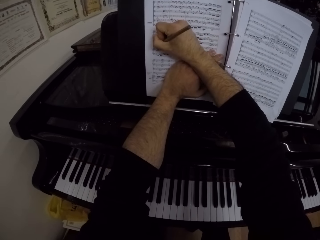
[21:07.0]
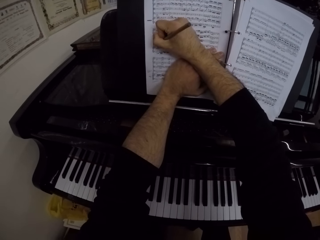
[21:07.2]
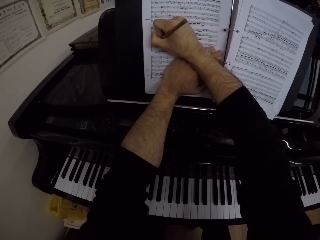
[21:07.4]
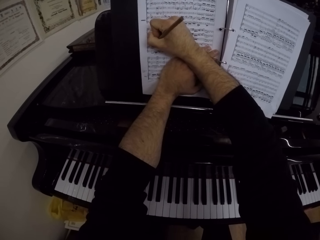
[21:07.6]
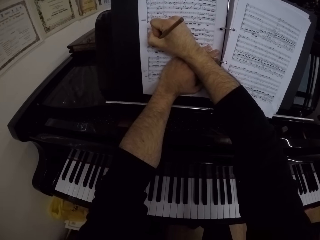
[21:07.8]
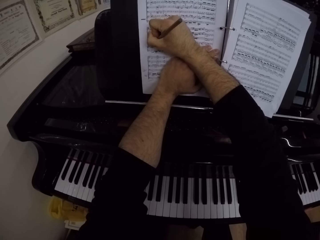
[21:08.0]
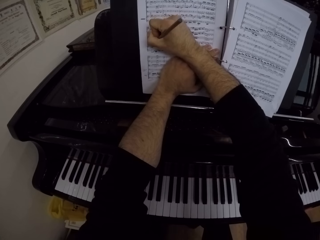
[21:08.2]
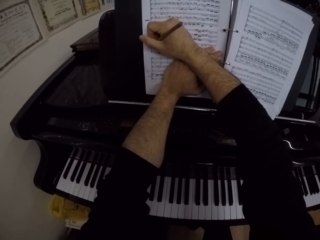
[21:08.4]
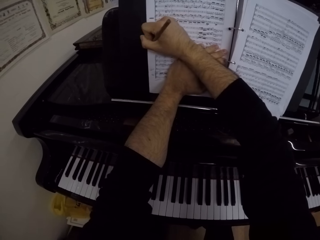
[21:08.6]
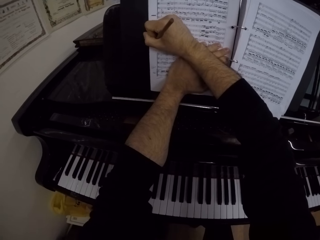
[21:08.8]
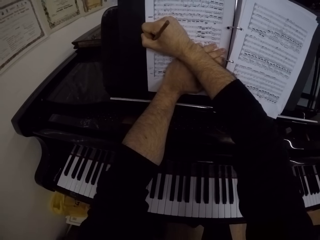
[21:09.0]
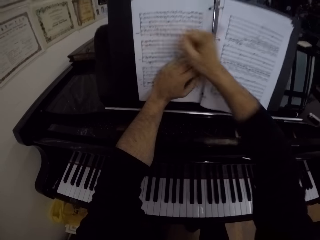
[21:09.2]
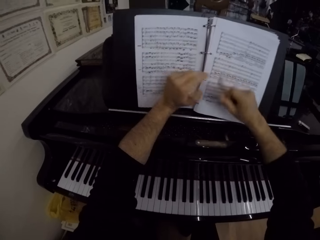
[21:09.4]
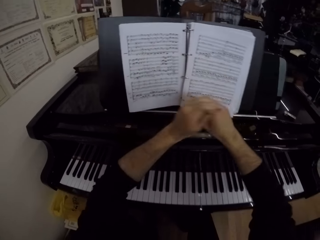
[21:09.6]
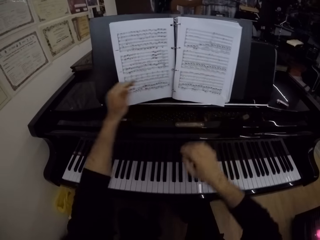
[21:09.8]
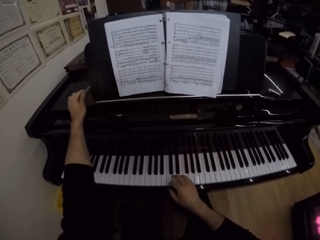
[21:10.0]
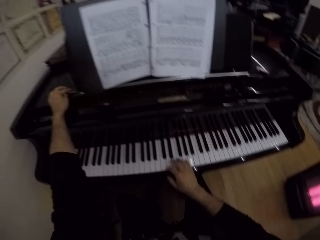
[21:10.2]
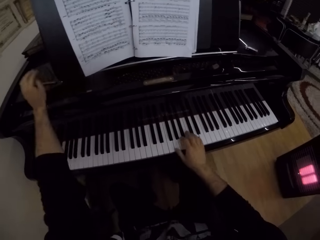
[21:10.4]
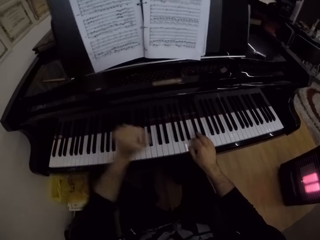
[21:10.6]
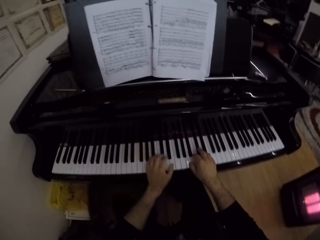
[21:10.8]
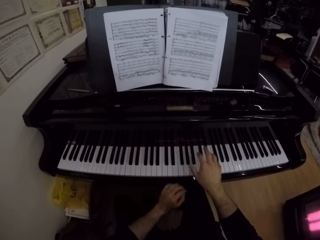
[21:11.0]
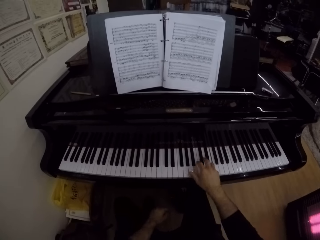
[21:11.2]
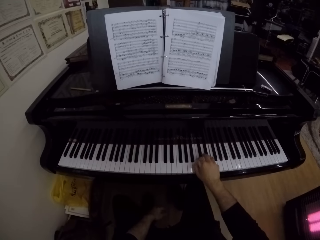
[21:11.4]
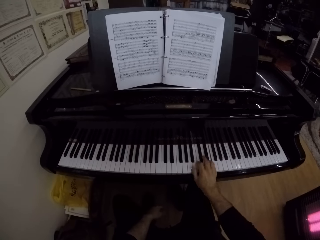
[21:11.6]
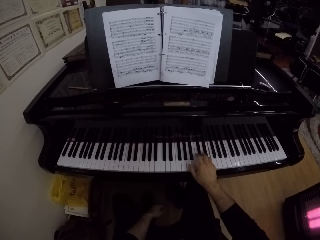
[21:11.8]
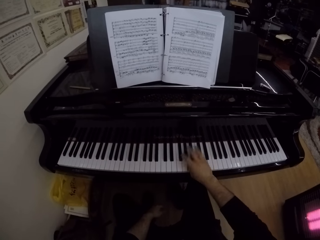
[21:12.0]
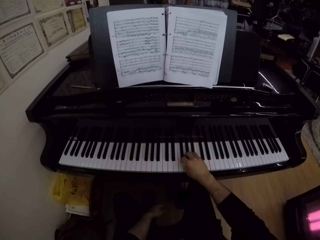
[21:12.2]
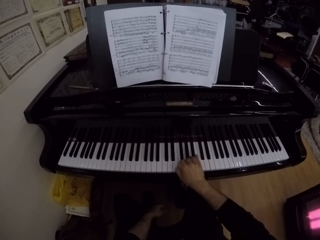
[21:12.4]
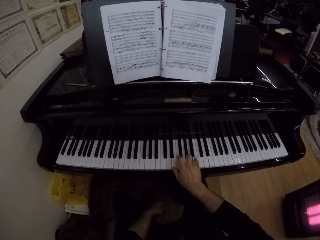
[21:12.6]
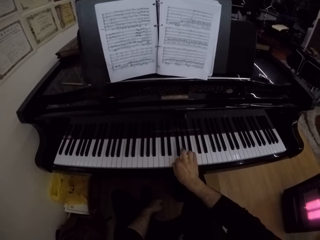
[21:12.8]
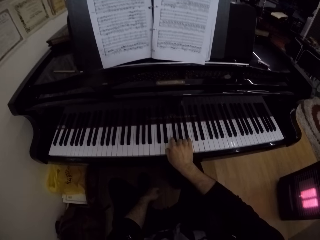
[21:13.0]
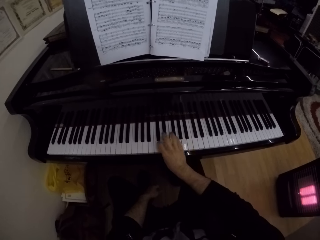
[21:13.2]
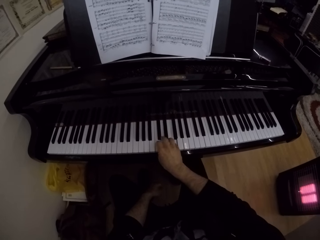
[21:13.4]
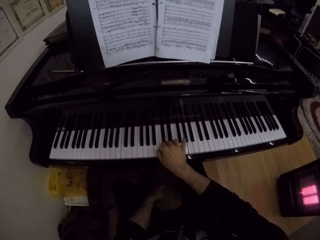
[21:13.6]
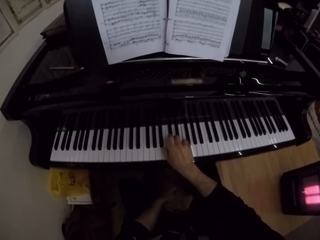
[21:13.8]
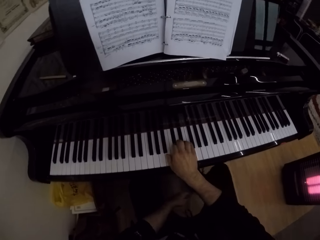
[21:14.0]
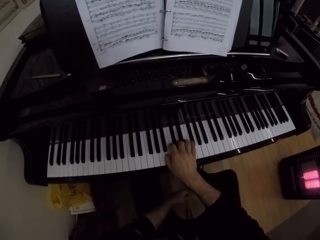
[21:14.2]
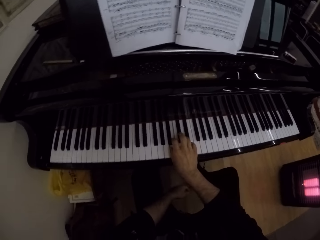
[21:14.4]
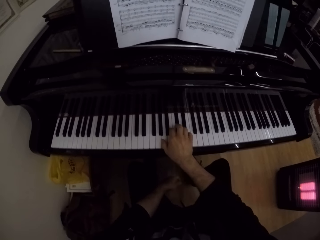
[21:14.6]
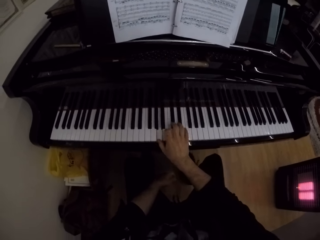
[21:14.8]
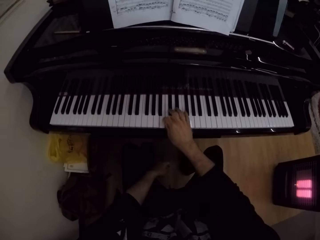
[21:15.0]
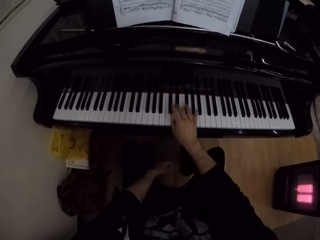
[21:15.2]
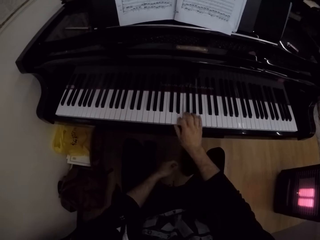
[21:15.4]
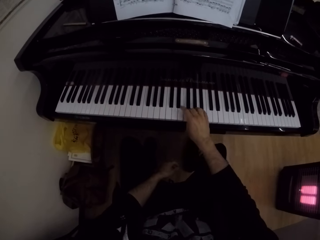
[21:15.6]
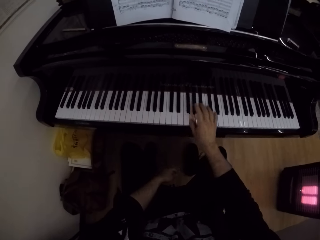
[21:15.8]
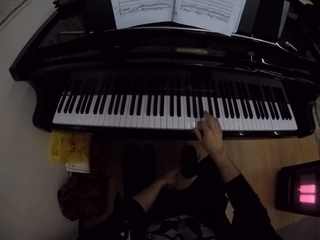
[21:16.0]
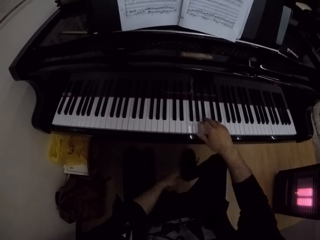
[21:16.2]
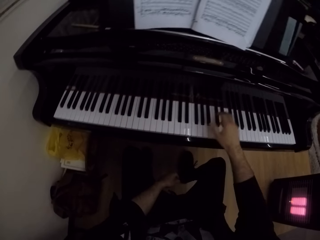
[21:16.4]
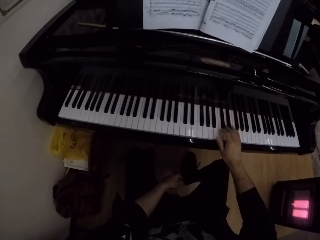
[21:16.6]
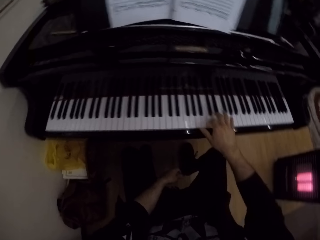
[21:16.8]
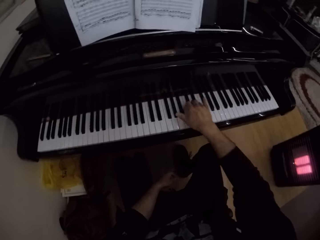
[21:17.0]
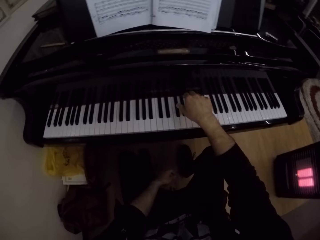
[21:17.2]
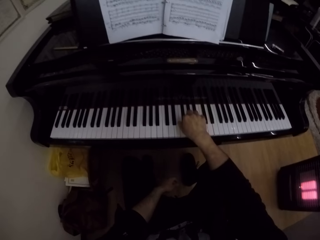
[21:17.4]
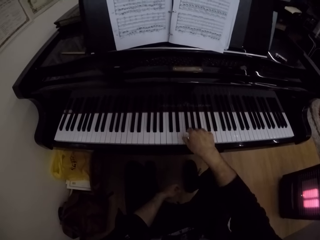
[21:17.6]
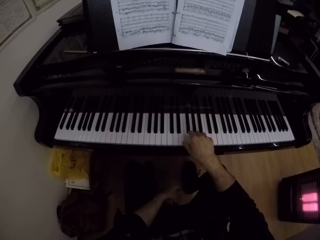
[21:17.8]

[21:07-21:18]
The camera wearer passes the pencil to his left hand with his right hand. He drops the pencil on the piano with his left hand. He plays the piano with his right hand.

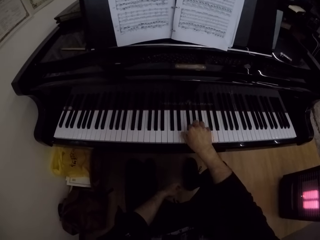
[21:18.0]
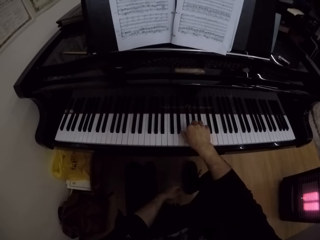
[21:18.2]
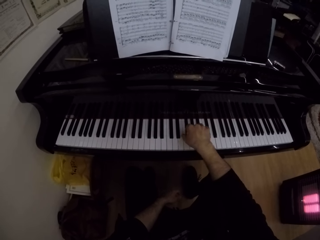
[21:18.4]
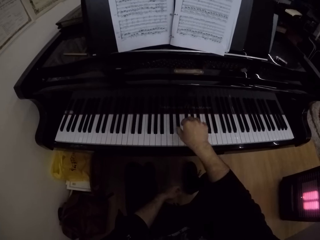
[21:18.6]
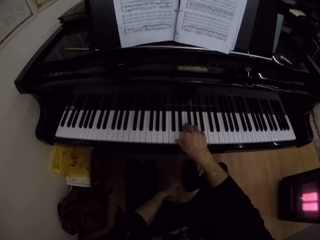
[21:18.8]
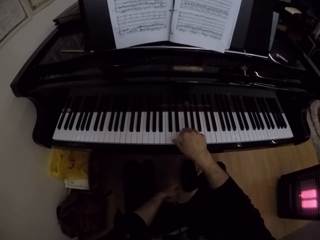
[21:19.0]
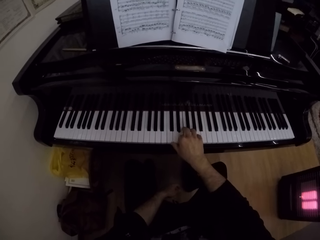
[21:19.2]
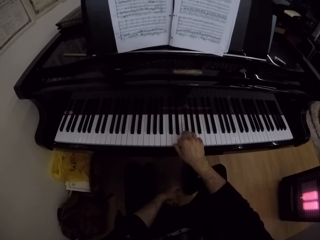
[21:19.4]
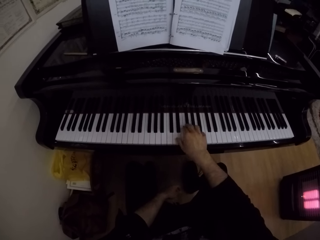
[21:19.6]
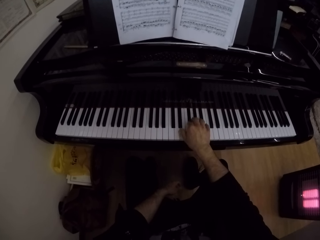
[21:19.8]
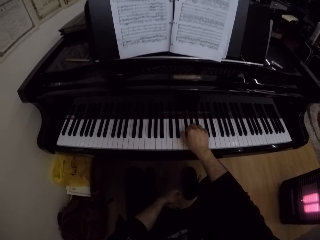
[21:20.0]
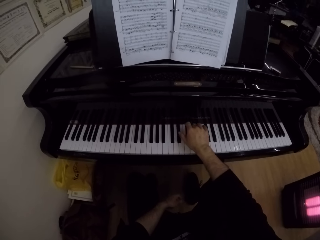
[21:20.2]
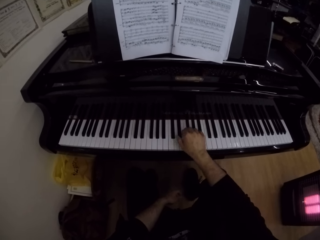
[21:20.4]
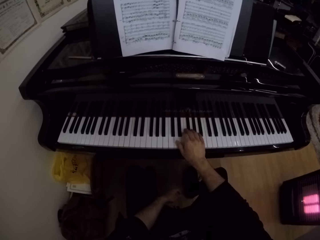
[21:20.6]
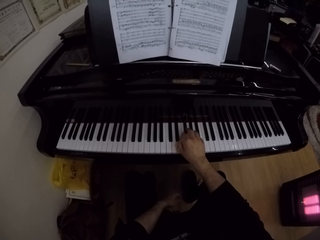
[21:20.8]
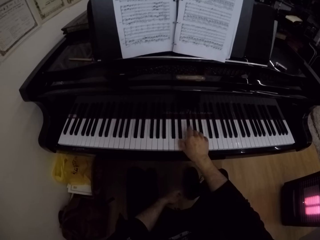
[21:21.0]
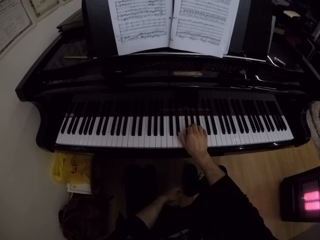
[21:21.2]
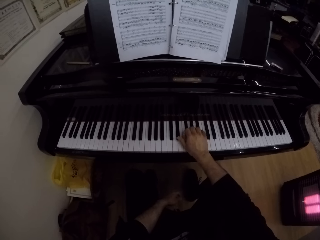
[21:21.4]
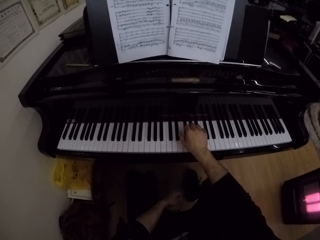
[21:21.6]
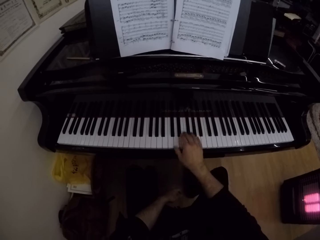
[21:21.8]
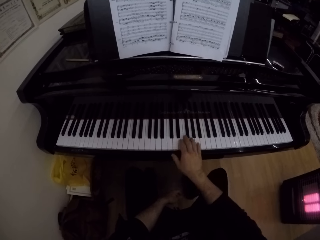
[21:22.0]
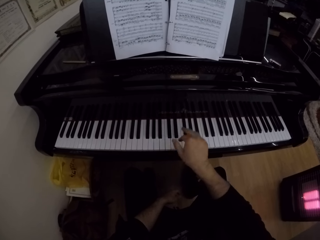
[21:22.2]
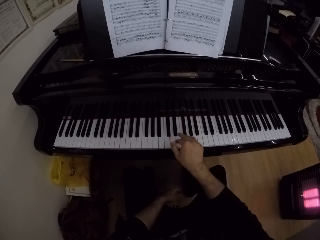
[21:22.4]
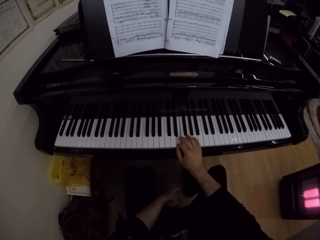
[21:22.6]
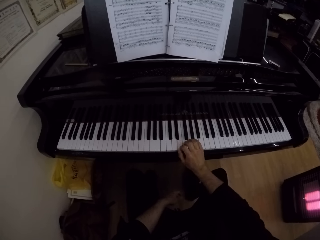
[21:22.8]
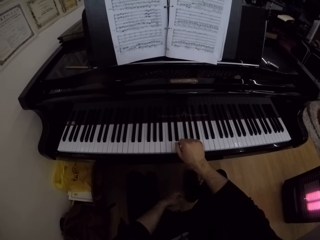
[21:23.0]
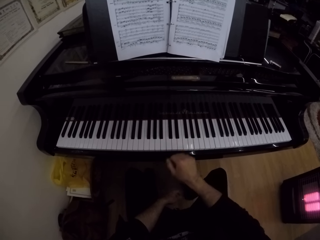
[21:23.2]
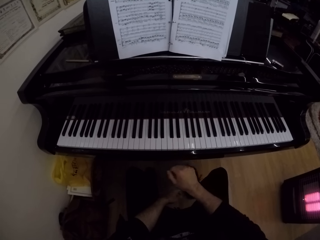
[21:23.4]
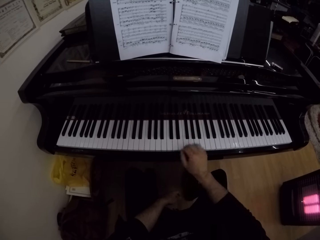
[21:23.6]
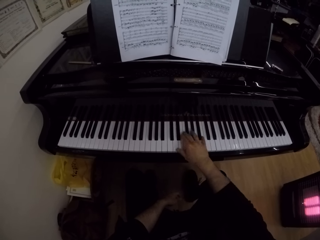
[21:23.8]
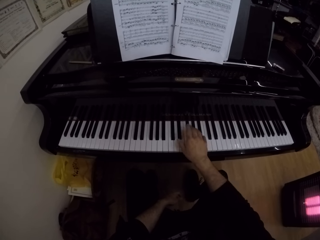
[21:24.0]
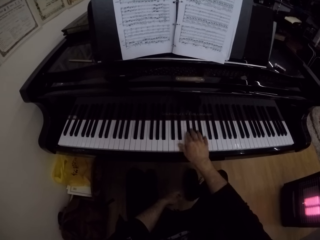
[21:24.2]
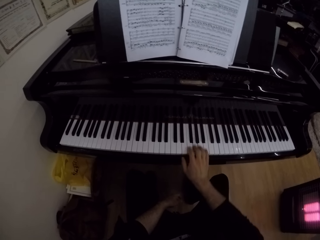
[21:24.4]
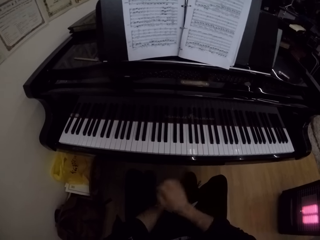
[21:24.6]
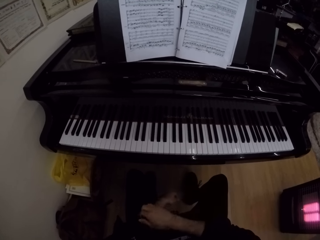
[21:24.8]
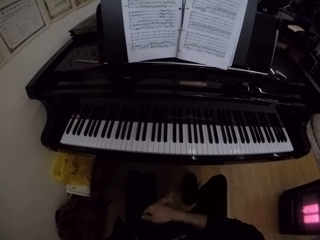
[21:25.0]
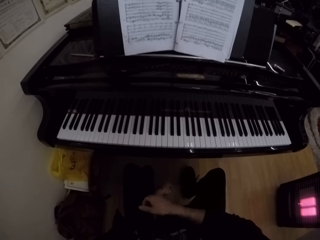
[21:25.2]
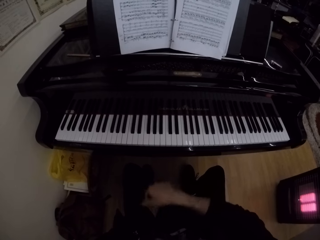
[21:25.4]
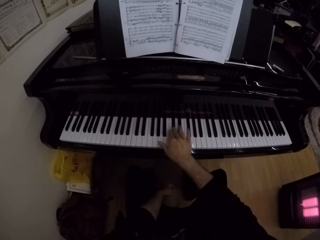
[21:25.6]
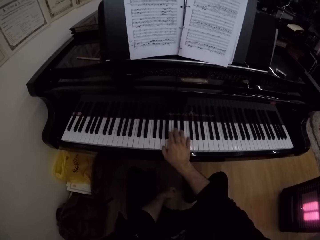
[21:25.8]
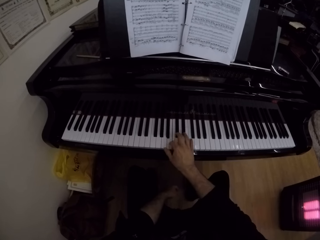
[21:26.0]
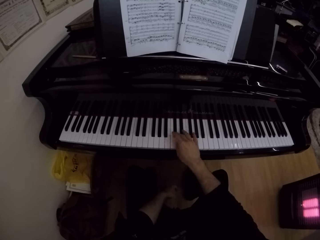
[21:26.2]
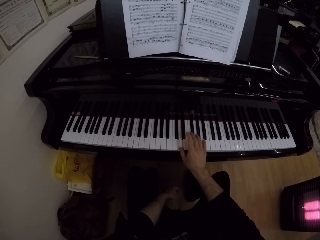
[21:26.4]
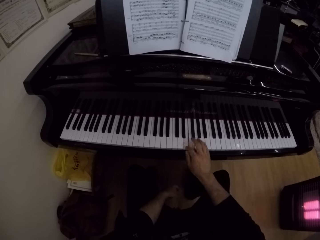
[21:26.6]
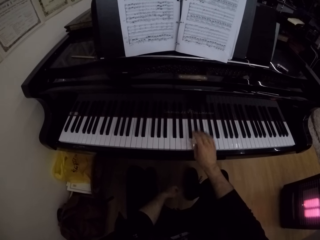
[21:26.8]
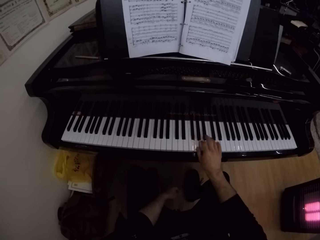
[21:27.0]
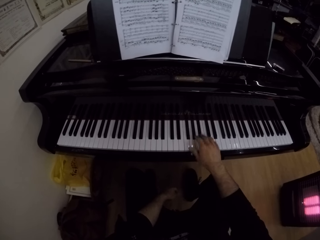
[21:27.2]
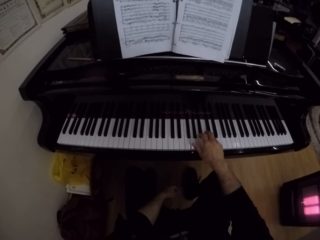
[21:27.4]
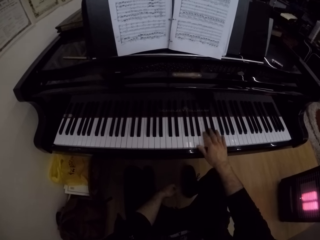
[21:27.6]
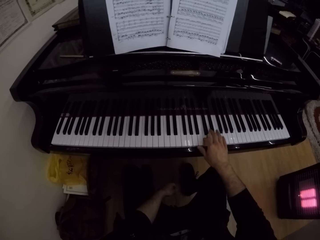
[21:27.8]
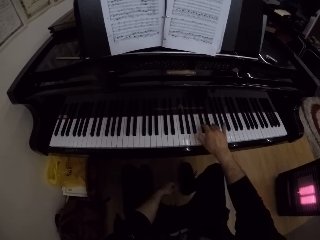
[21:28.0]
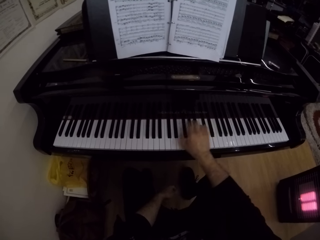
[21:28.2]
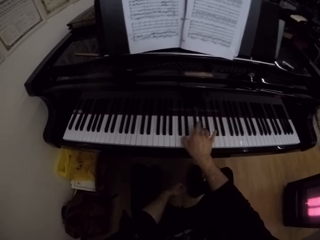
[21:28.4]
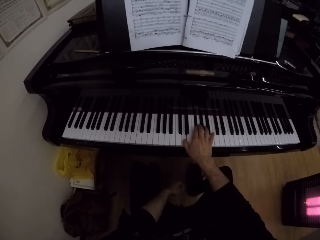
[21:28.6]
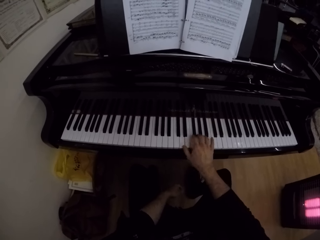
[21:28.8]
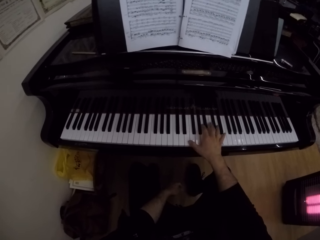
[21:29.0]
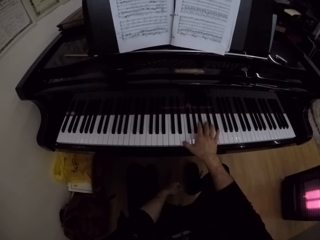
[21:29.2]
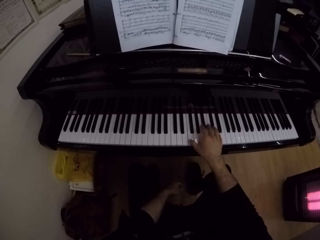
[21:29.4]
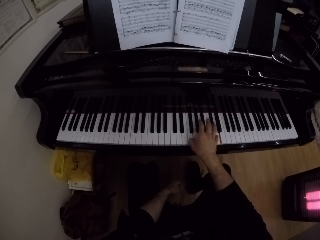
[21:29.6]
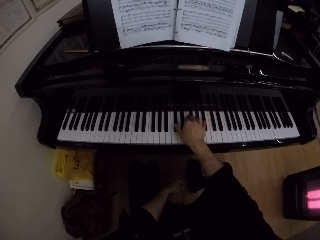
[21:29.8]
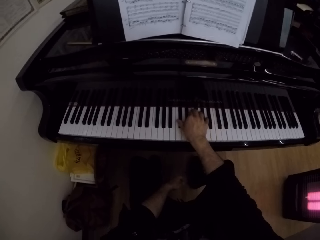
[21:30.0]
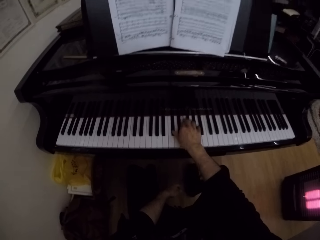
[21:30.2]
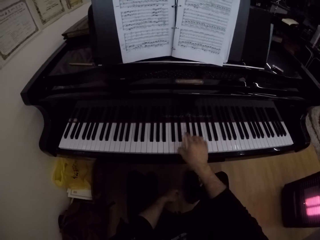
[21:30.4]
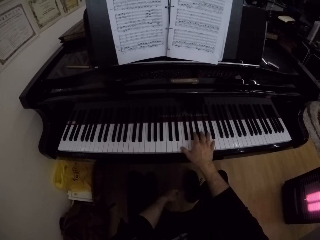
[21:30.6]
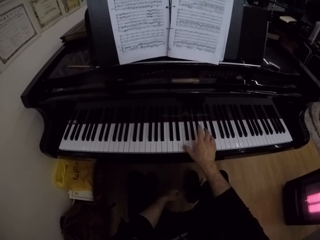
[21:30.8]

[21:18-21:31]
The camera wearer plays the piano. They play the piano again.
